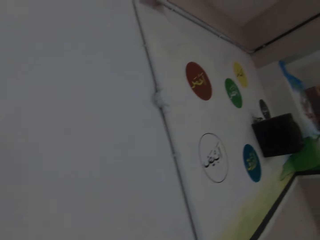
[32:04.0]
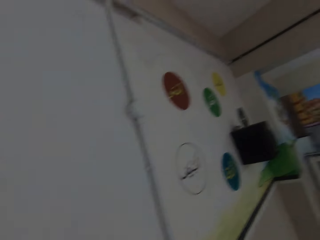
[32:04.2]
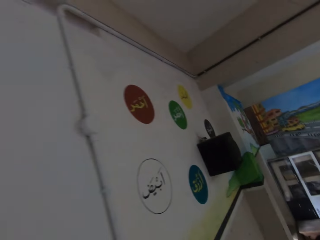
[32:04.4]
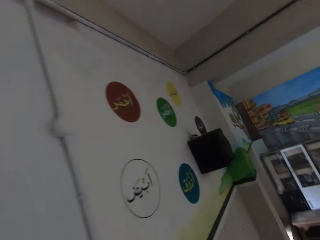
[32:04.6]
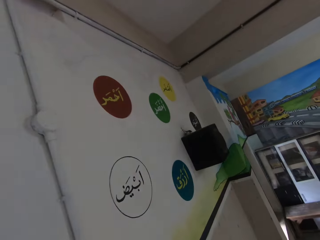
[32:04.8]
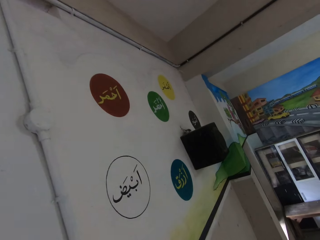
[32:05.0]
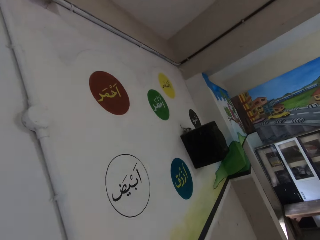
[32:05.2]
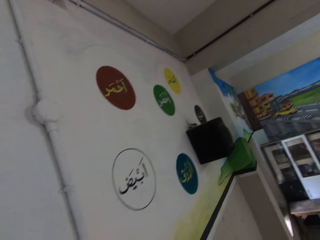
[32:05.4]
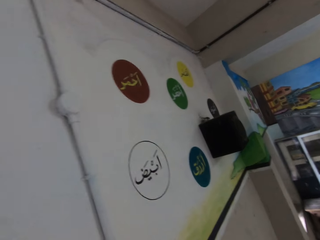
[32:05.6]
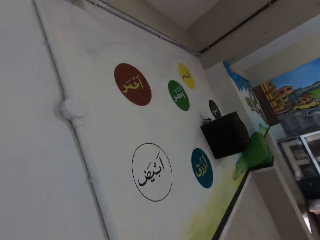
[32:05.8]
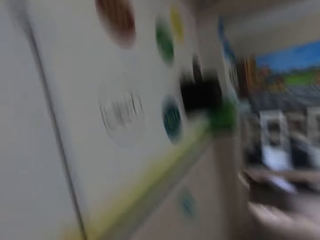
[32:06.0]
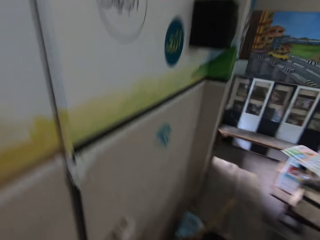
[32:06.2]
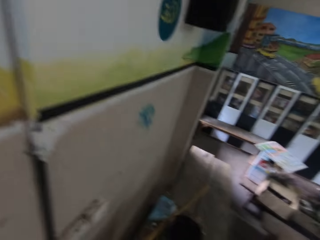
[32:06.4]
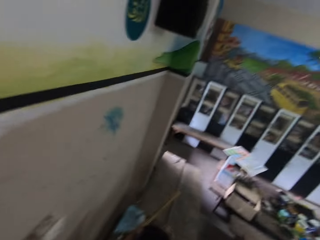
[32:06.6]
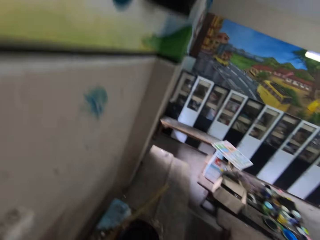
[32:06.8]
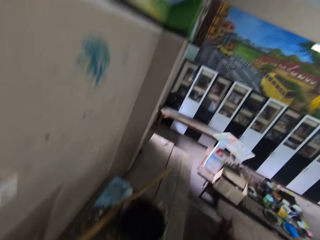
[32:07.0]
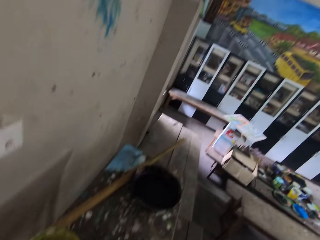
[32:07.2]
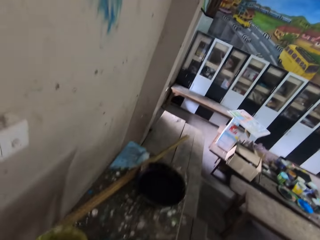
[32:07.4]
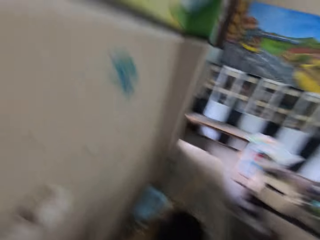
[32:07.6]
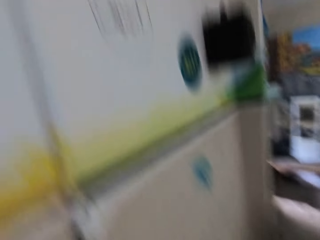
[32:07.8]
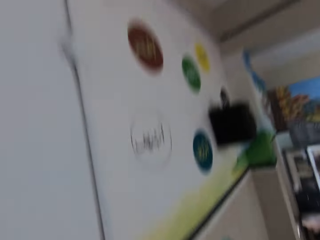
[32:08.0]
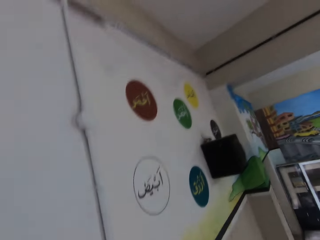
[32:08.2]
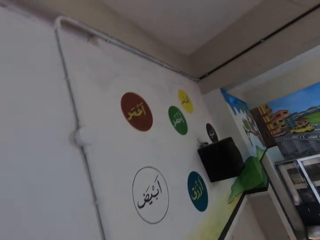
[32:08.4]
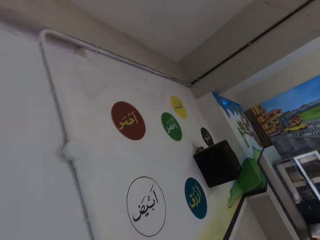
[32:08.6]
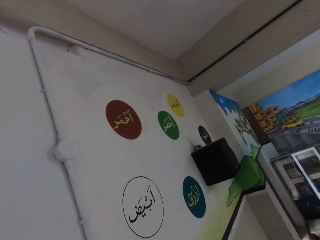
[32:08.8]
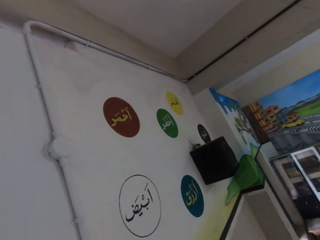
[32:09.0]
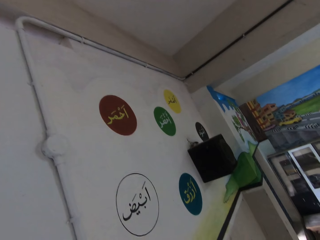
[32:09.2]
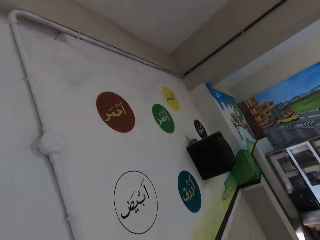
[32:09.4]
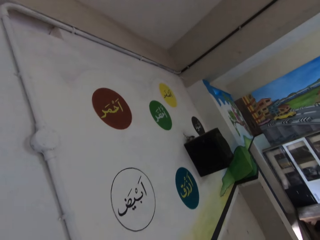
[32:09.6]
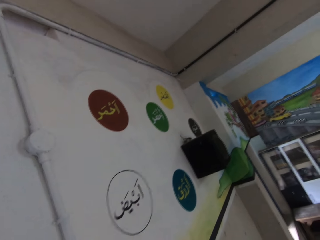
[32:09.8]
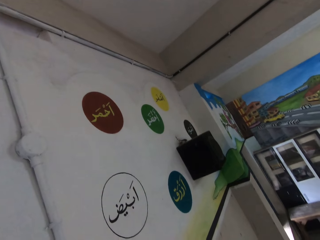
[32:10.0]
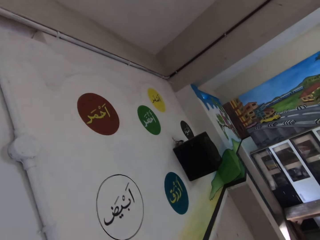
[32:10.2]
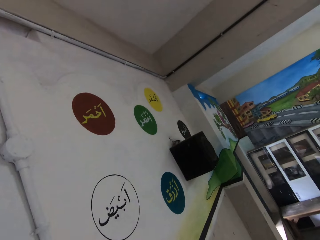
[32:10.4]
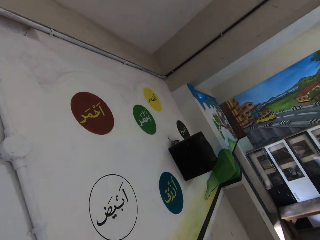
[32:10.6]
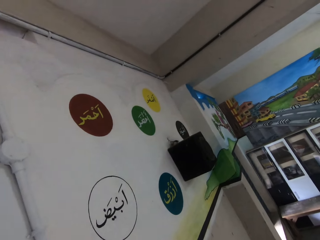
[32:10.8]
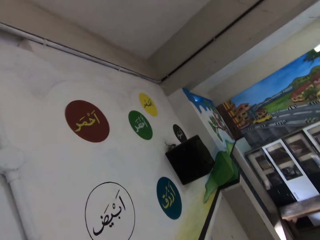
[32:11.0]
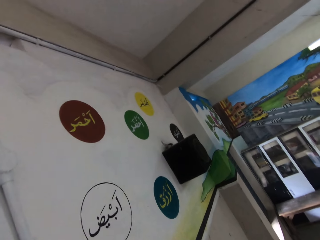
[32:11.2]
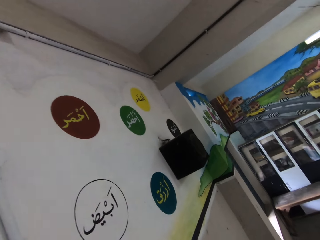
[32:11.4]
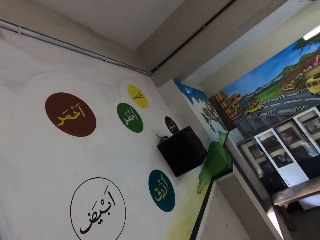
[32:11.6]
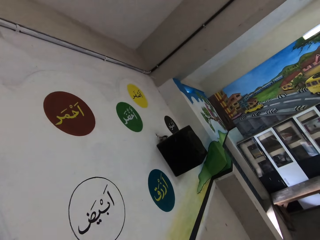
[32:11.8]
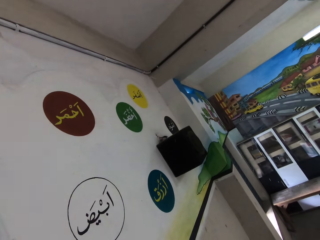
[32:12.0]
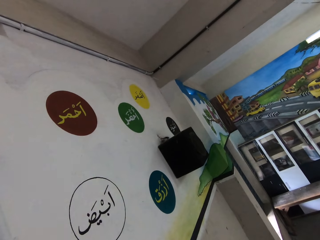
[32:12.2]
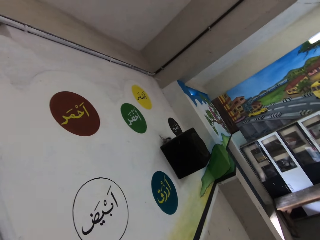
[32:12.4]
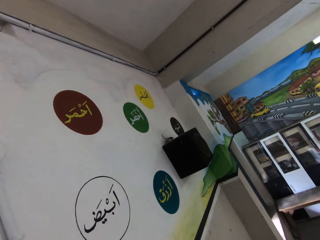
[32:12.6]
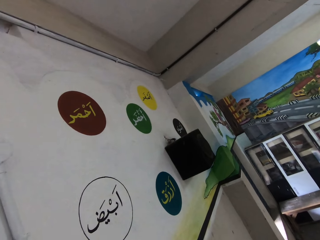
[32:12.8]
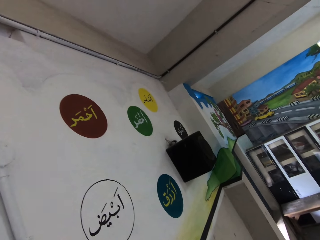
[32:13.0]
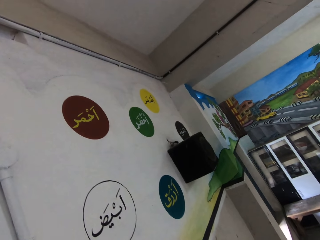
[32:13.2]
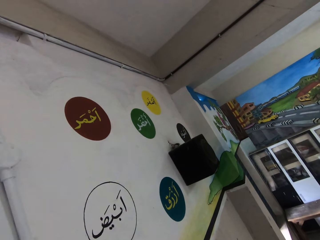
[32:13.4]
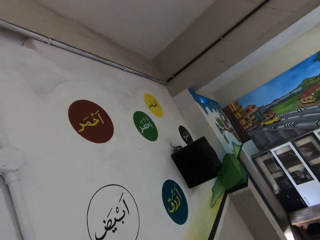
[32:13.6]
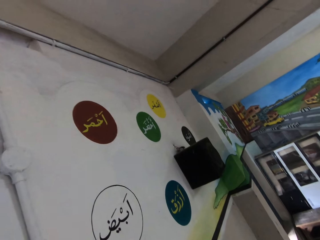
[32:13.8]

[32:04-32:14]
The camera wearer looks at the table. They look at the wall.

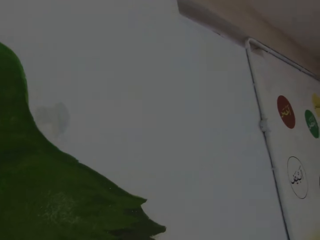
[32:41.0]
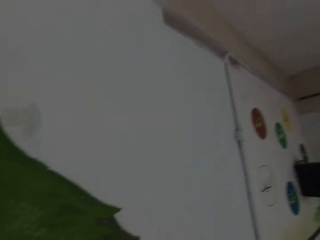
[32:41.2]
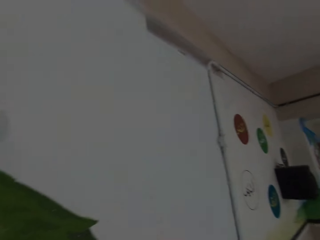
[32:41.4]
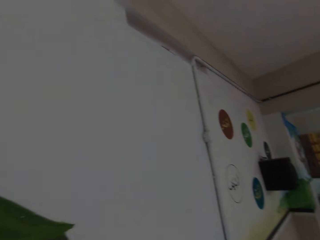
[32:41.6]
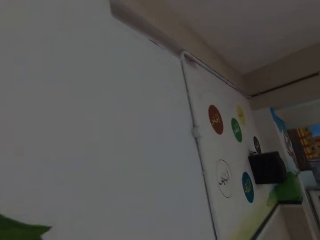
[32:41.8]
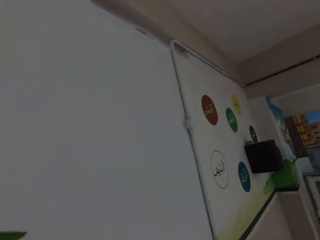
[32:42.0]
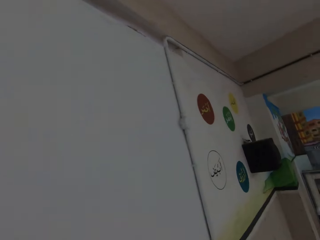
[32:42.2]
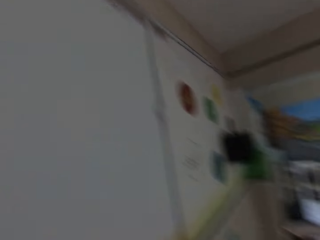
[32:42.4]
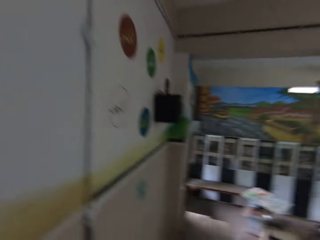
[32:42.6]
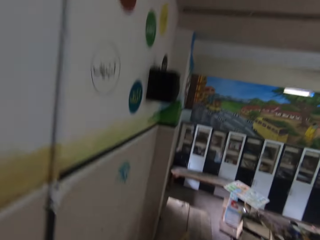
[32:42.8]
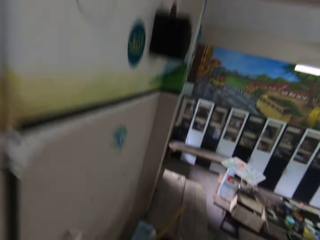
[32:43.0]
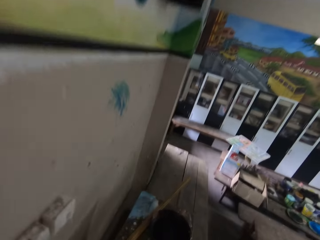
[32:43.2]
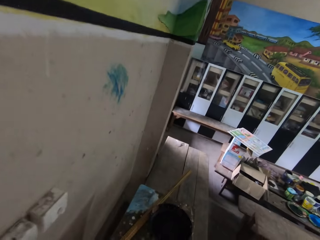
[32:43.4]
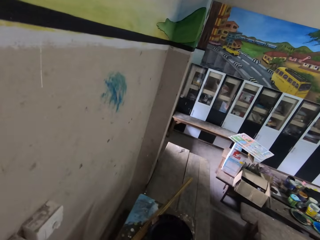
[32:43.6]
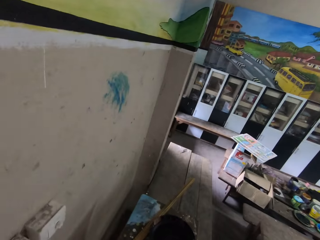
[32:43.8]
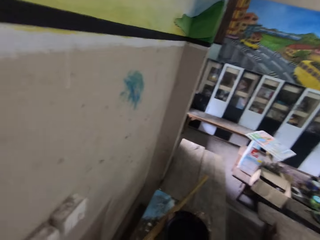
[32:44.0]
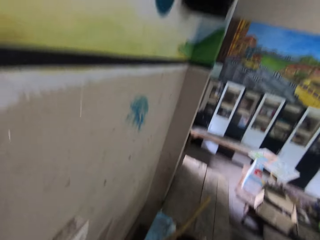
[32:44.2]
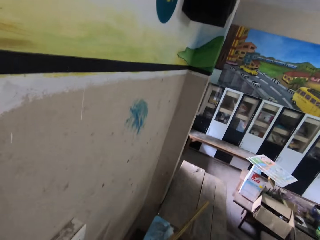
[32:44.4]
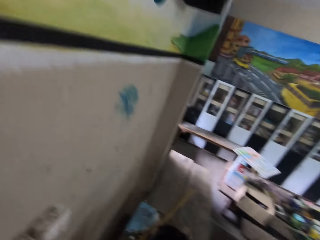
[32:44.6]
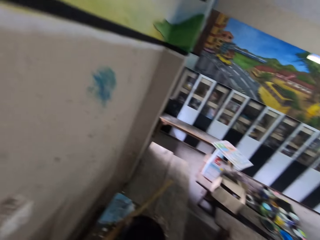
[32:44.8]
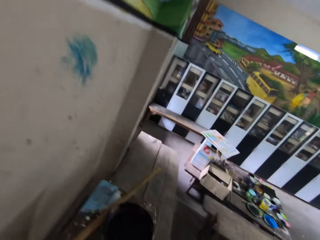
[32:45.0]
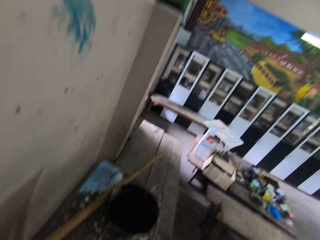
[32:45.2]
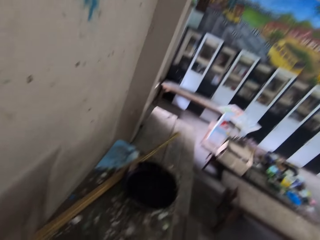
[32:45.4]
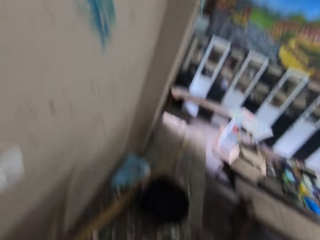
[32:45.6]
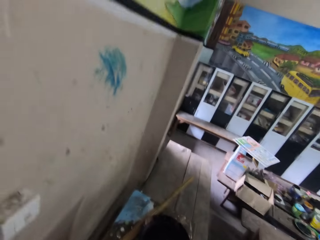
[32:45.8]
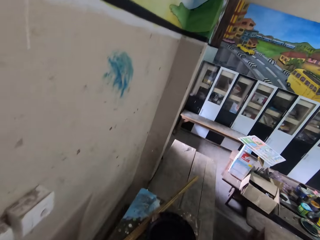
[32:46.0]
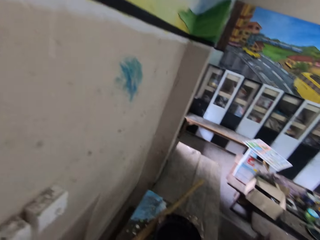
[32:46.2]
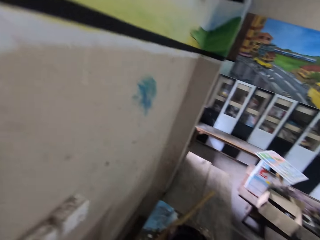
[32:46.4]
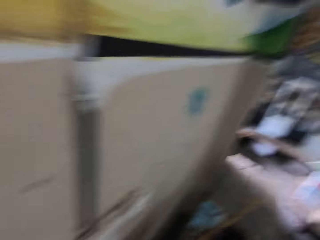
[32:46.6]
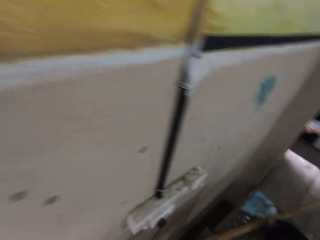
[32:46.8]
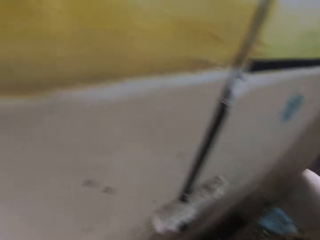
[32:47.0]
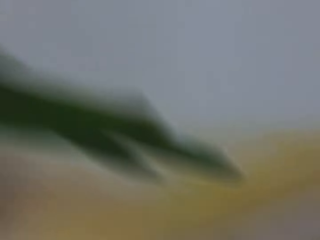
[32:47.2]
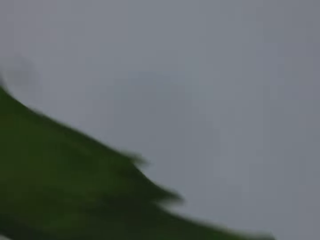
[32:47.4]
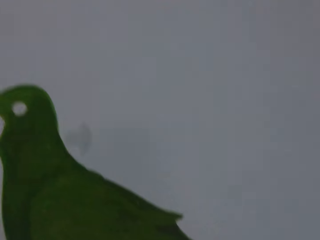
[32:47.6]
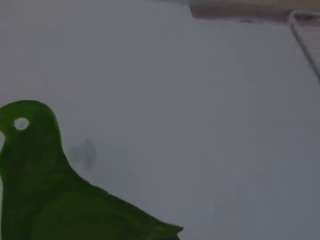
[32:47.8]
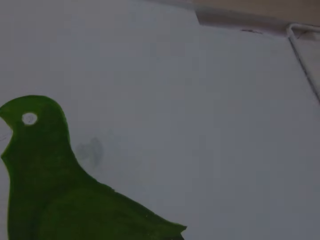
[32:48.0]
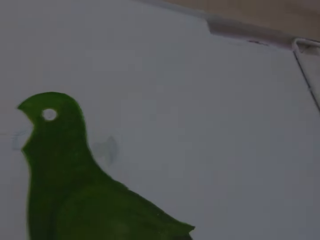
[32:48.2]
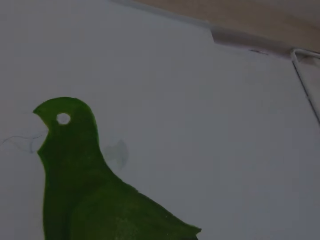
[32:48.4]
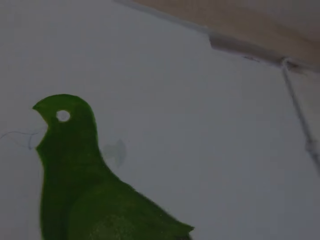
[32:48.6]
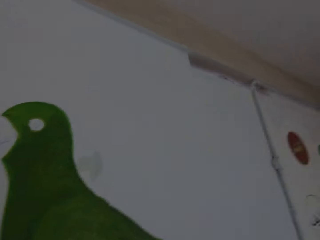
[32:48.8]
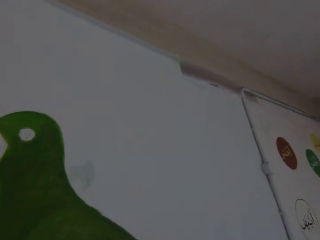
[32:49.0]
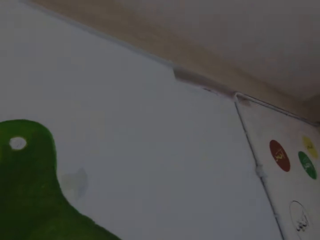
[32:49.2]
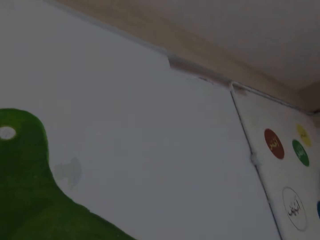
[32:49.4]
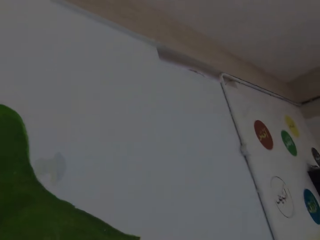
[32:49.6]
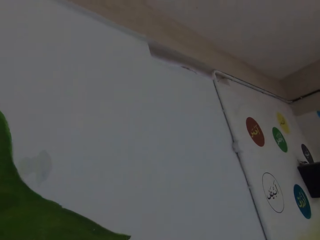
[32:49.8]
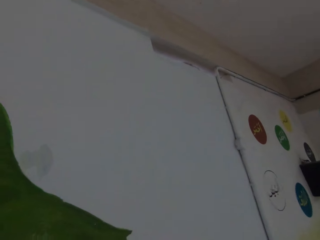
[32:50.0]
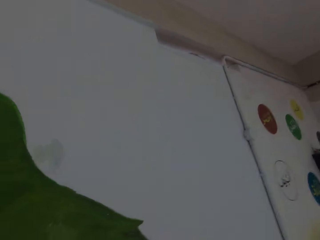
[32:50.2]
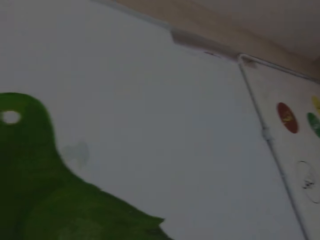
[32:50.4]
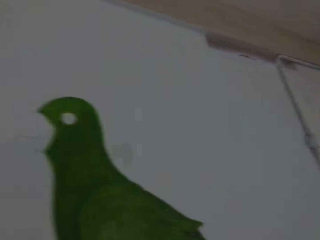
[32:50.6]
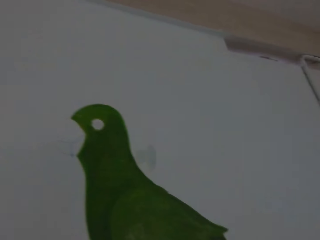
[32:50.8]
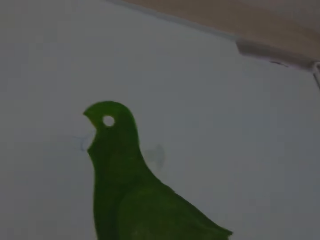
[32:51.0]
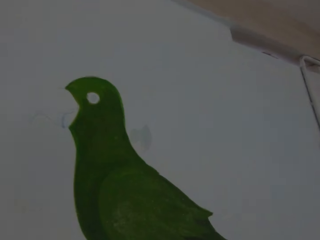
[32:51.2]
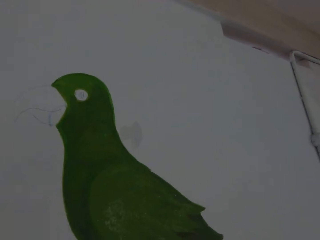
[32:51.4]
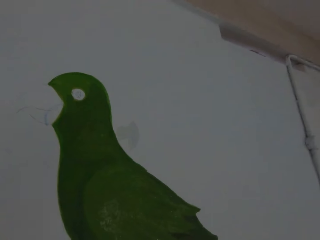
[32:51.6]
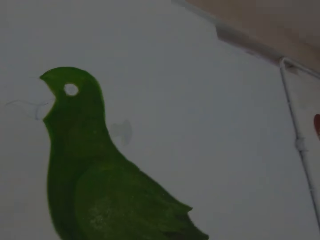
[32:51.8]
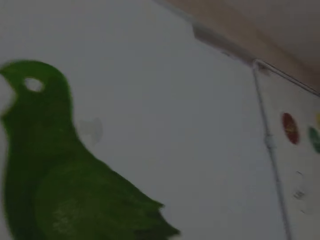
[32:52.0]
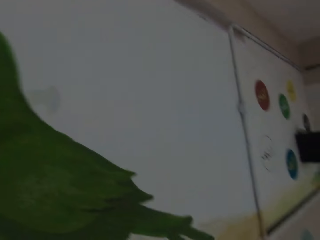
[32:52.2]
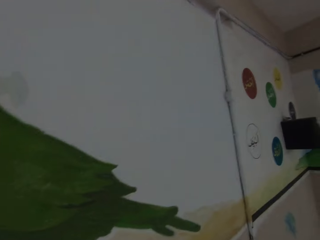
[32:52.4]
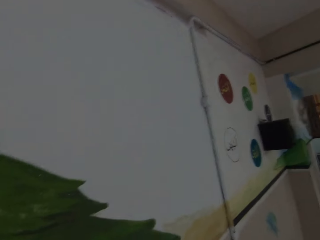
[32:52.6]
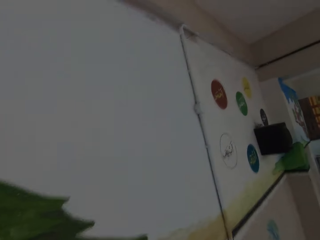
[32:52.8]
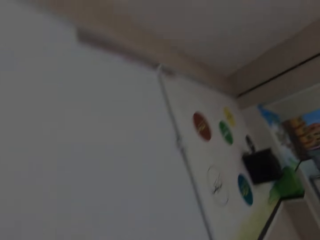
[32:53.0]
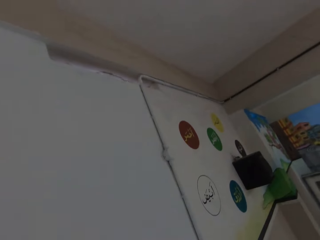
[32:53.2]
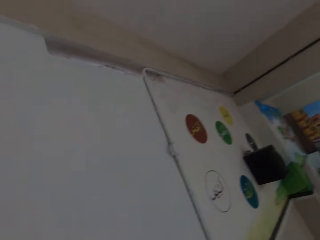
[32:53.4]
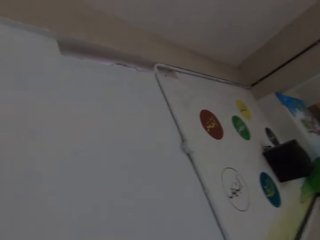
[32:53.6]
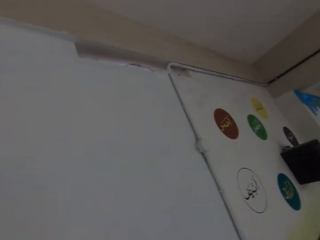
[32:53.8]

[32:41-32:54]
The camera wearer looks at the table. They look at the wall.
